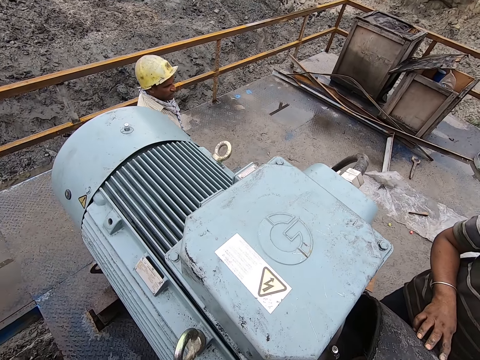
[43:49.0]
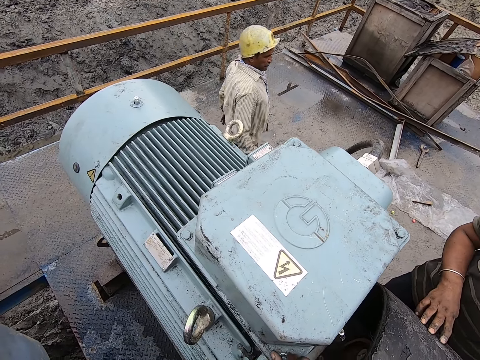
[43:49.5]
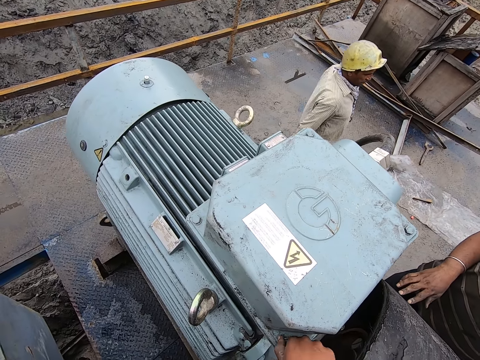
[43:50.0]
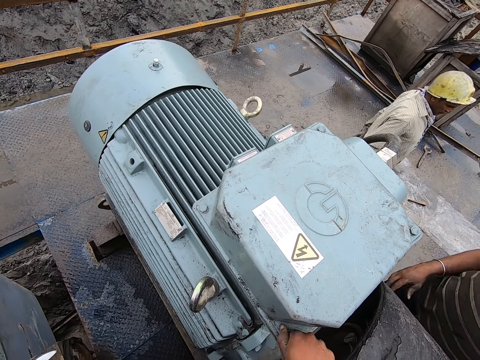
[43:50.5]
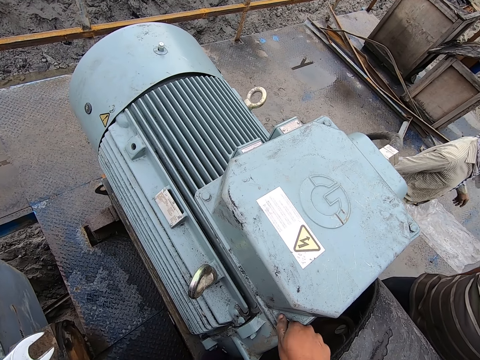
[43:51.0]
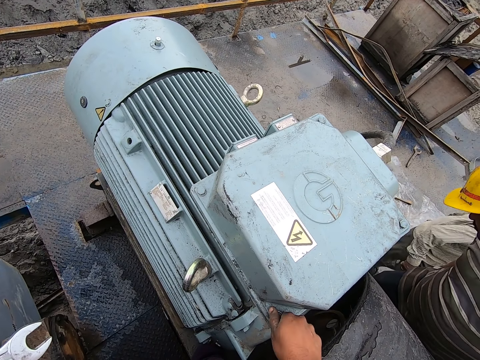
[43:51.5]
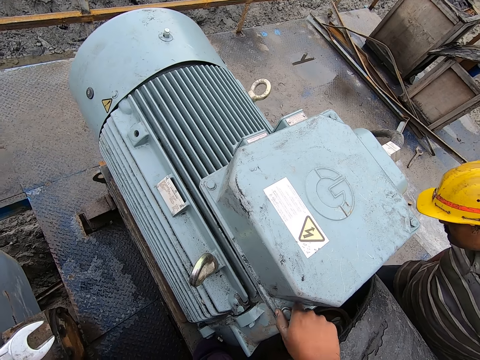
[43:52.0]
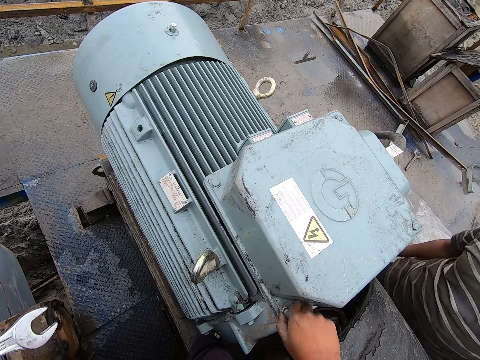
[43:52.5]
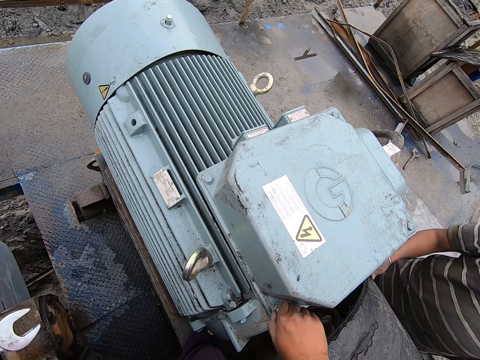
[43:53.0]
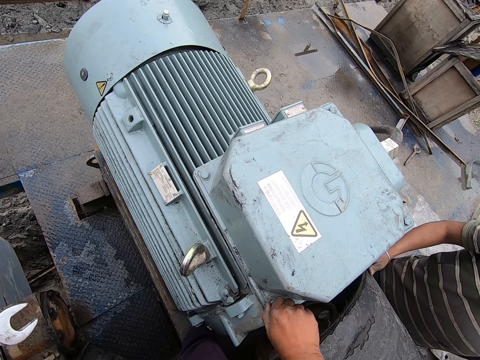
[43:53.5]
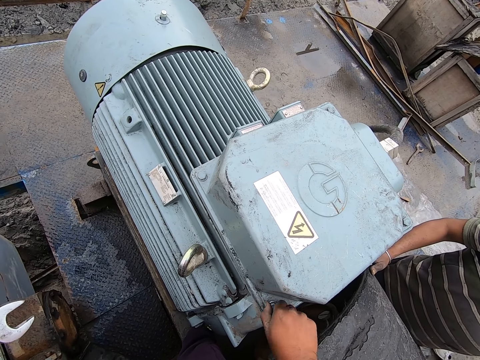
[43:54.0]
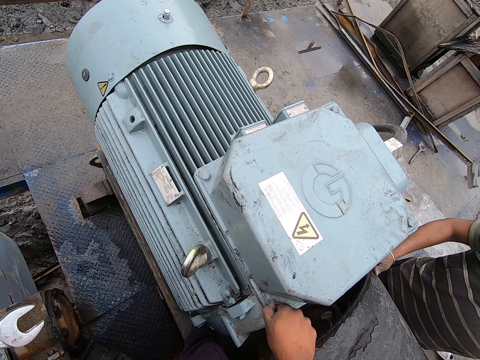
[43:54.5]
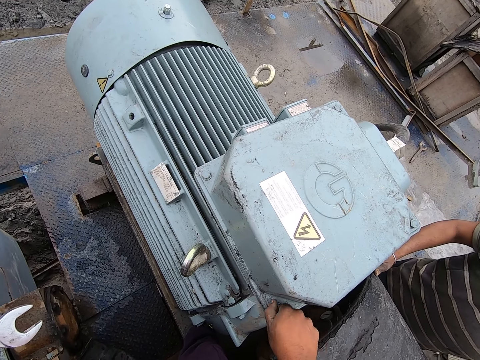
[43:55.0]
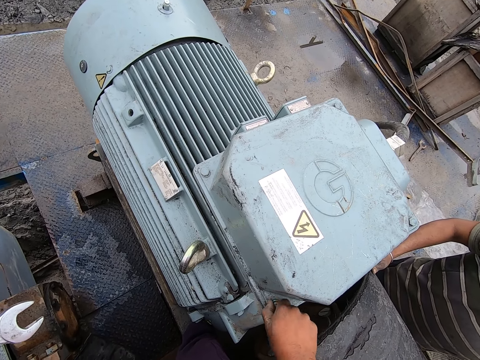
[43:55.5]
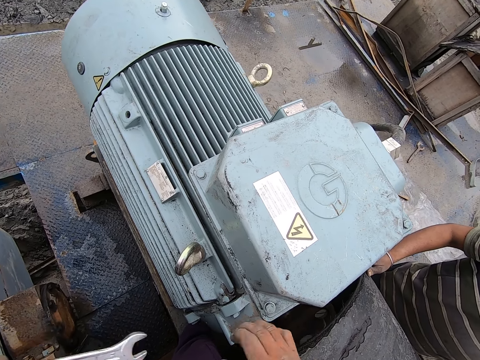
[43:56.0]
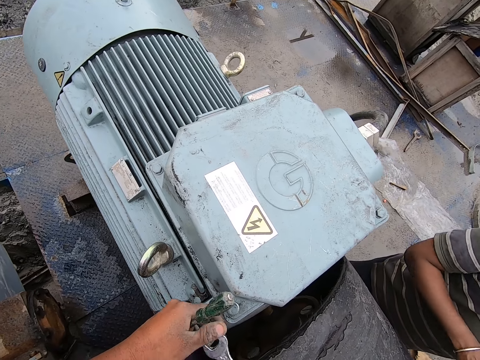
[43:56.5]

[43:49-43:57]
A man walks. The camera wearer tightens the machine.

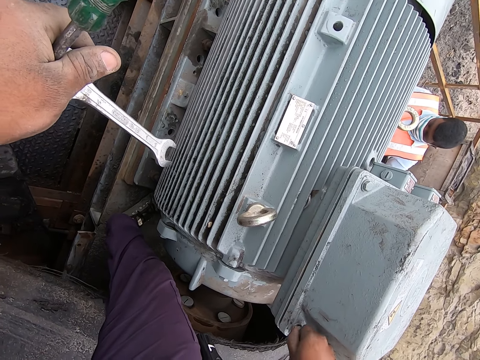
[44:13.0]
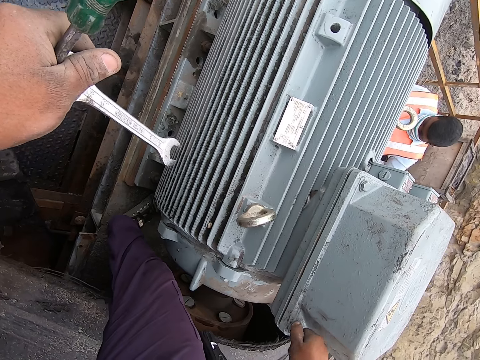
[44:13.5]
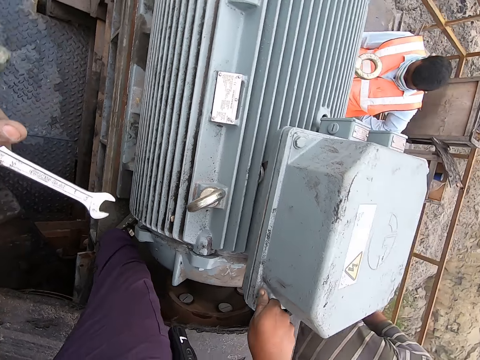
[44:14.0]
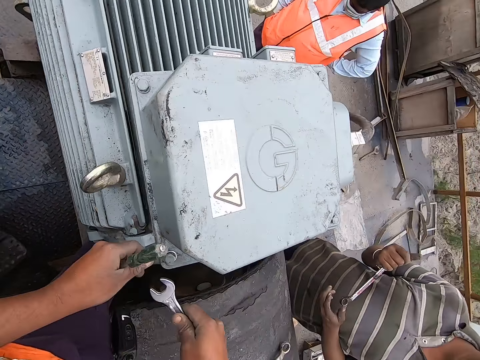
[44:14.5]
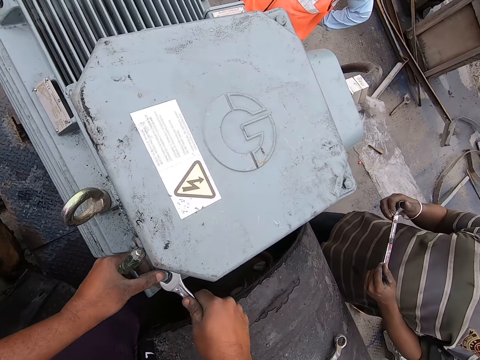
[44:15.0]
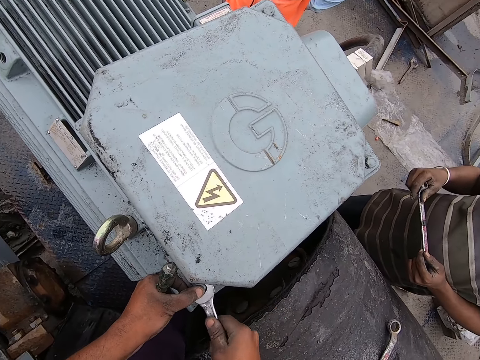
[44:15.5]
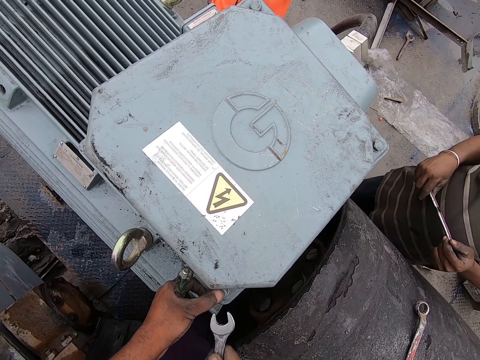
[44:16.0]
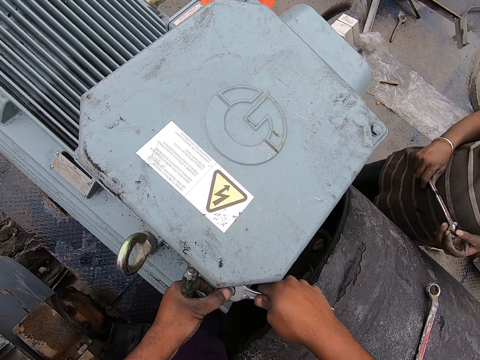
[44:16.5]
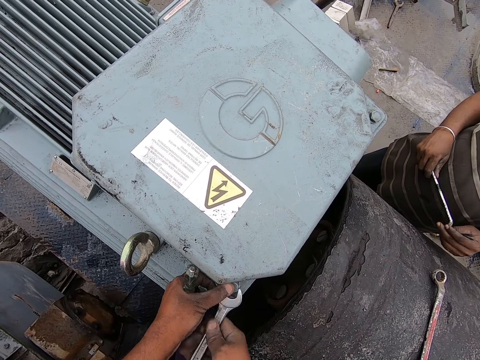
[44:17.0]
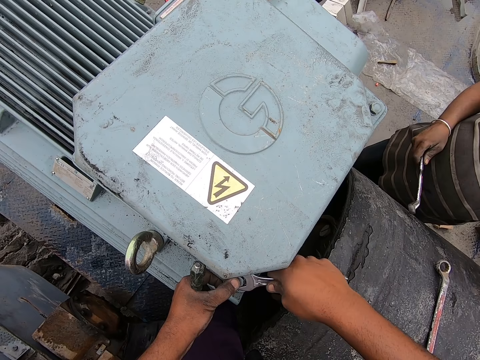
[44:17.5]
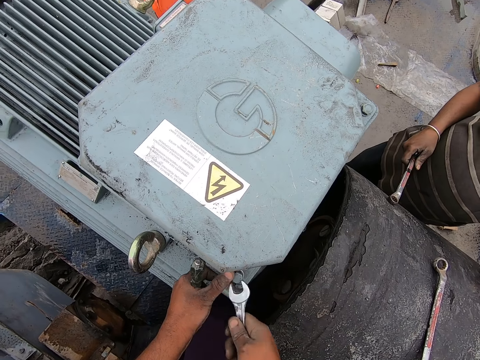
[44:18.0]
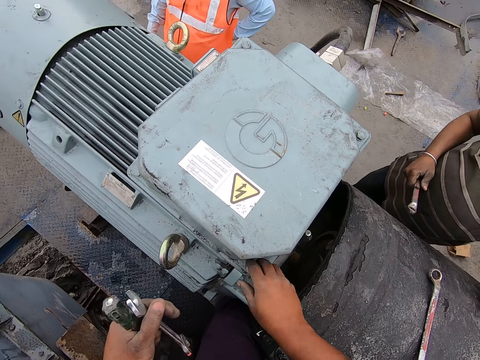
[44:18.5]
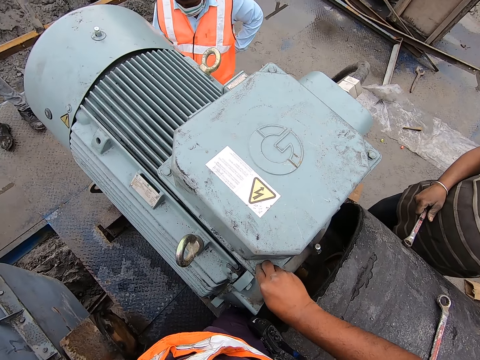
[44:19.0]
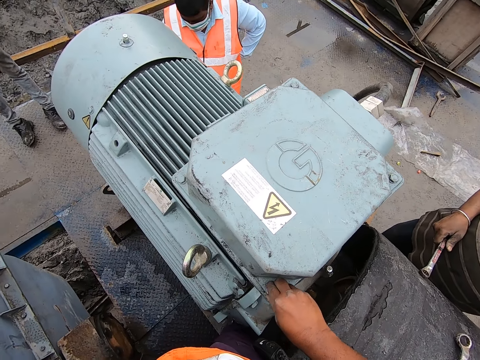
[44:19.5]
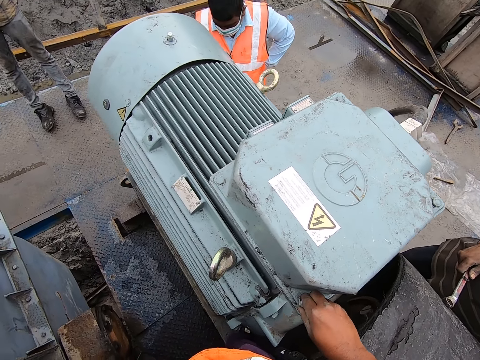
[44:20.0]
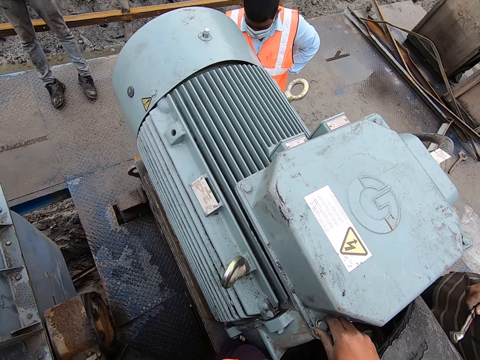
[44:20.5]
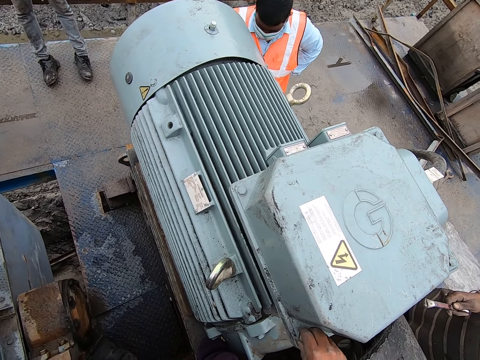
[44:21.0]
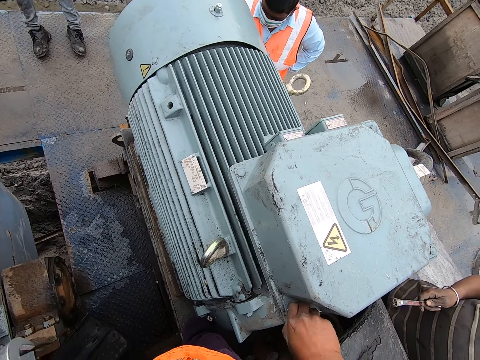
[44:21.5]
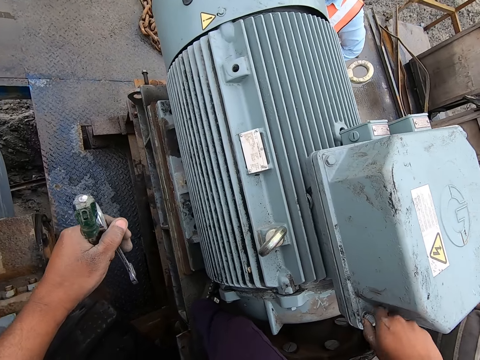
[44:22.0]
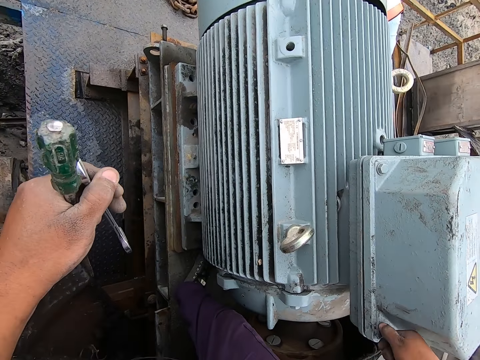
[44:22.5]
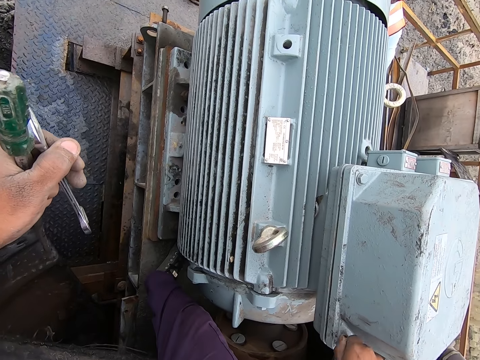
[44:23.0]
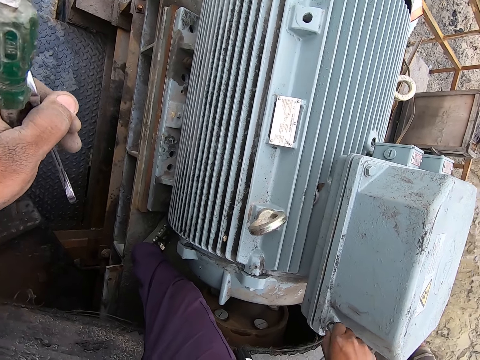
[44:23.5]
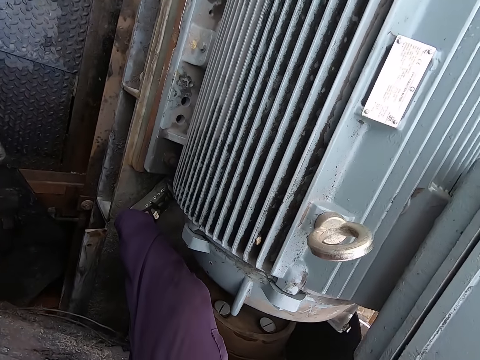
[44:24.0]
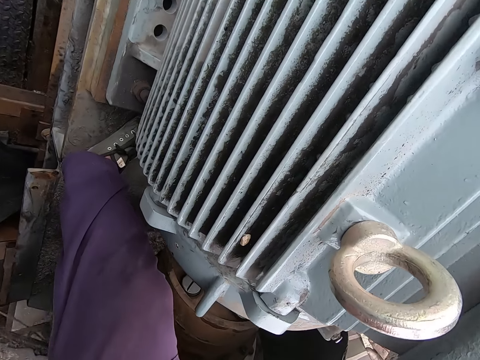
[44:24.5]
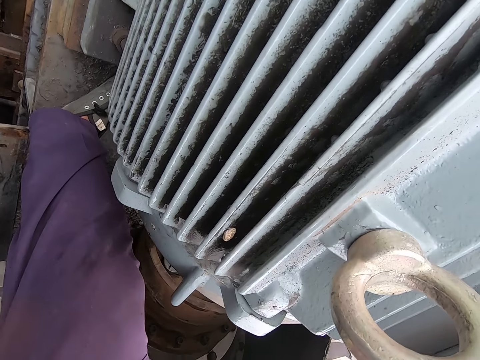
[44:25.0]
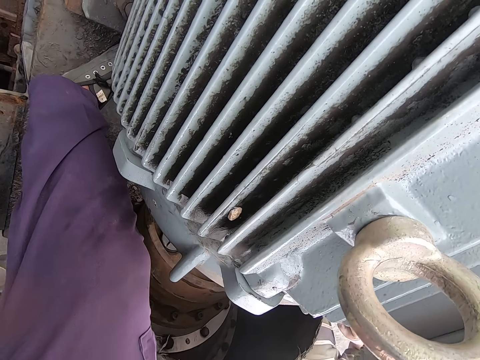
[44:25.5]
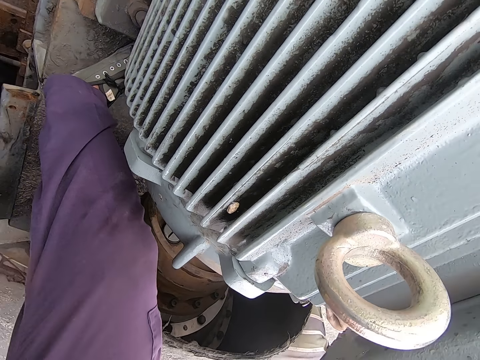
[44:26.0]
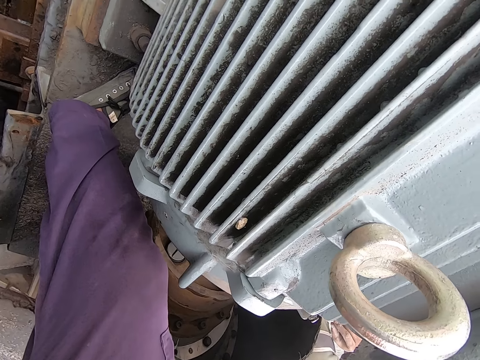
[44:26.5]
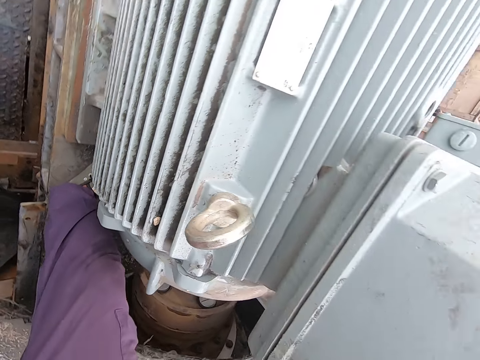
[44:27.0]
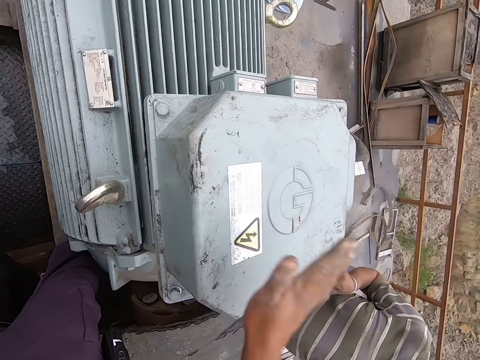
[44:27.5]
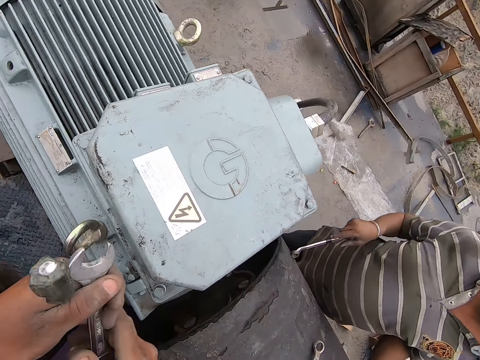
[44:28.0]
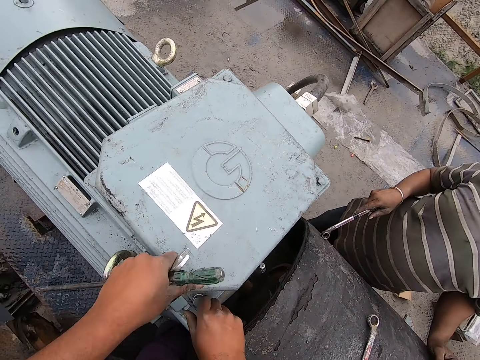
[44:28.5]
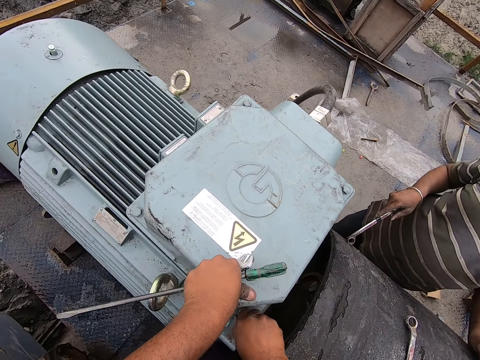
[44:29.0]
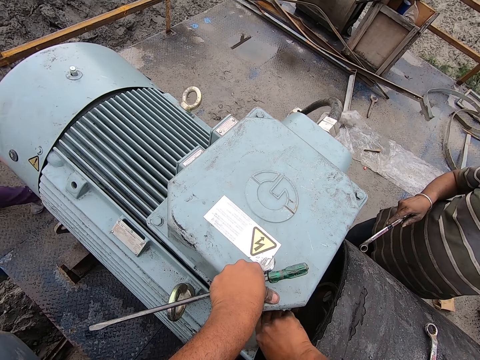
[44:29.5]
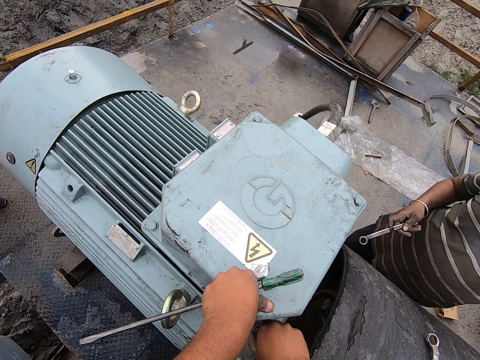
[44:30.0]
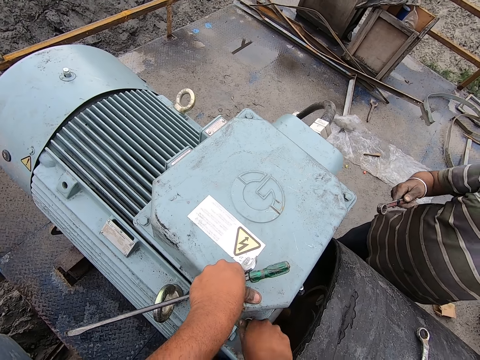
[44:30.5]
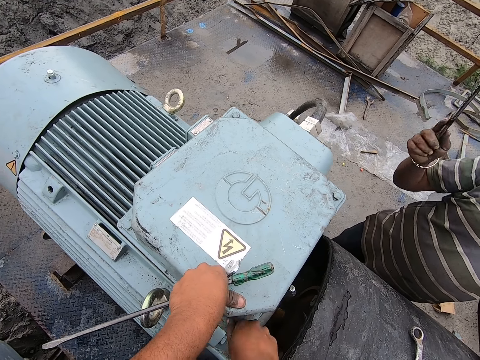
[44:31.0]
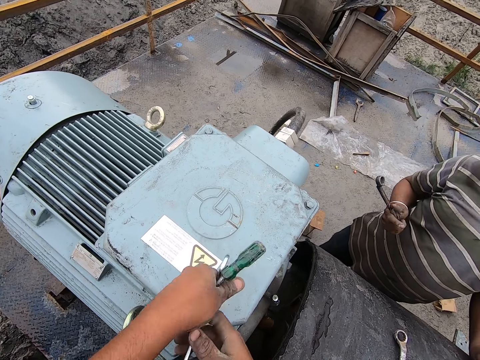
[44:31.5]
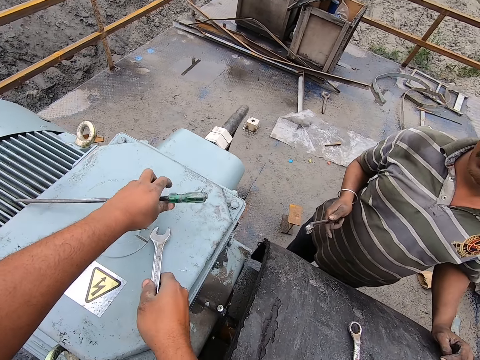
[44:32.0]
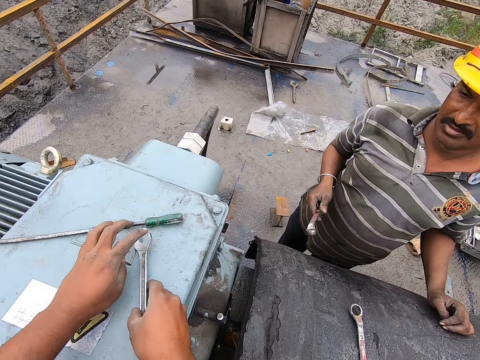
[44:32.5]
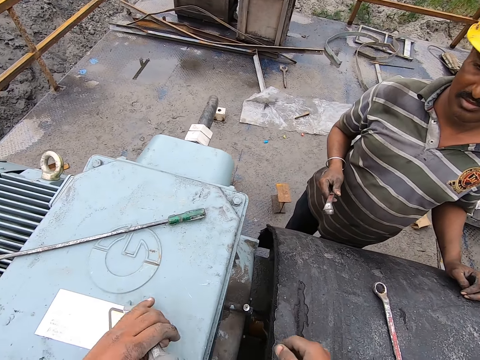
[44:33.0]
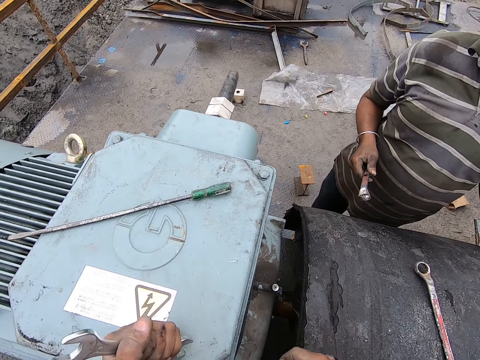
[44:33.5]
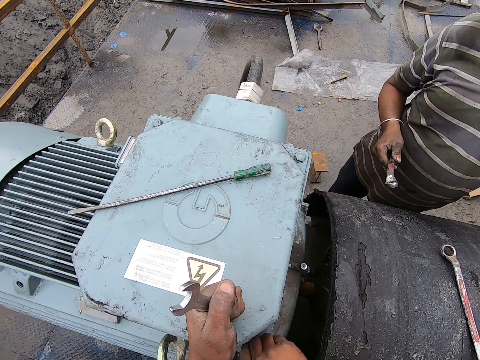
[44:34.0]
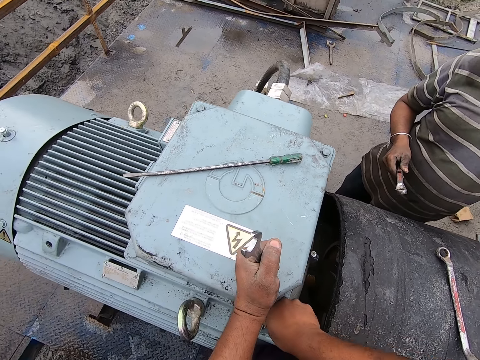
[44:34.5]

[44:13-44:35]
A man looks at a spanner. The camera wearer tightens the steel bolt with the wrench. They tighten the bolt with the right hand. They put a screw on the engine. They drop a screwdriver.
